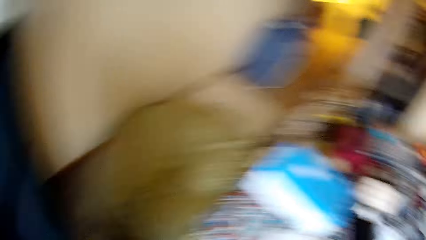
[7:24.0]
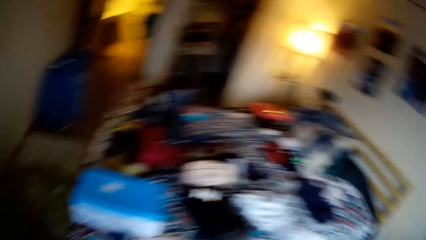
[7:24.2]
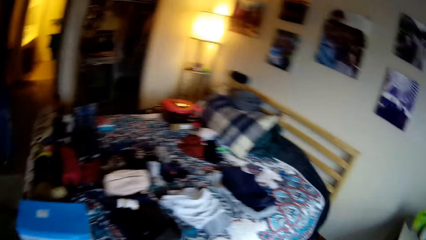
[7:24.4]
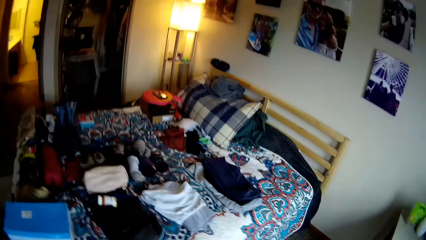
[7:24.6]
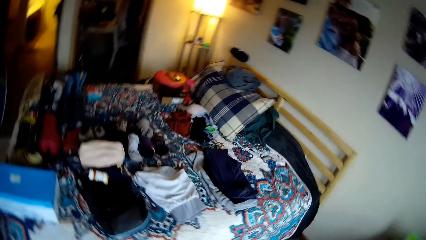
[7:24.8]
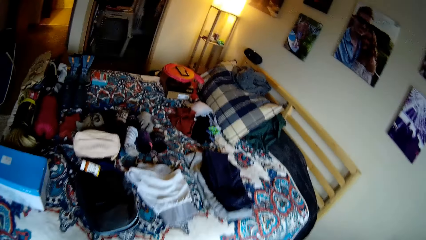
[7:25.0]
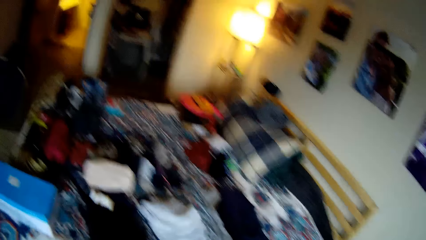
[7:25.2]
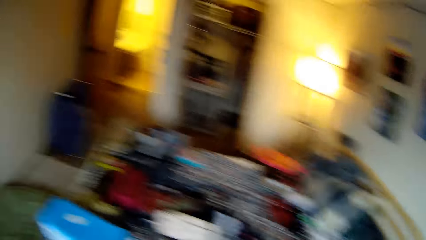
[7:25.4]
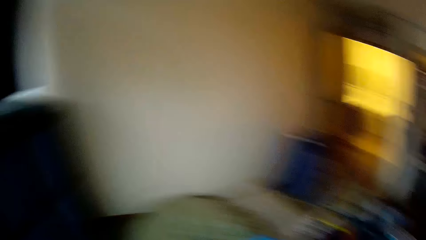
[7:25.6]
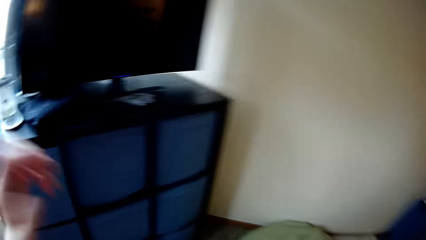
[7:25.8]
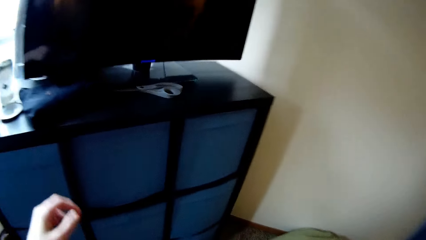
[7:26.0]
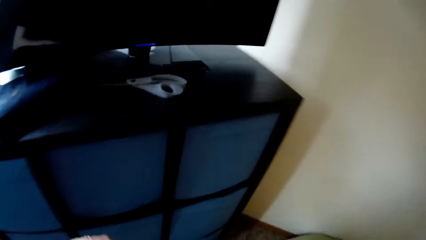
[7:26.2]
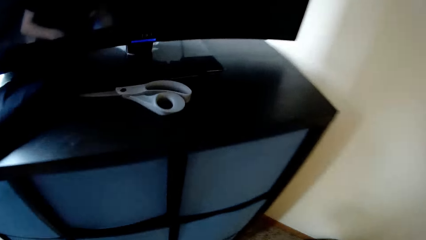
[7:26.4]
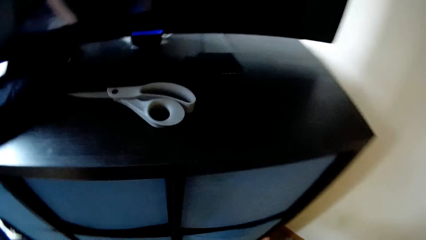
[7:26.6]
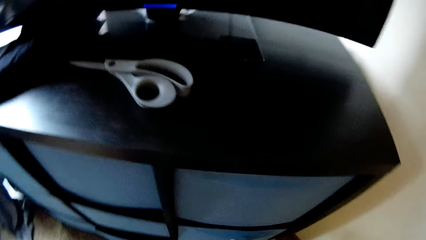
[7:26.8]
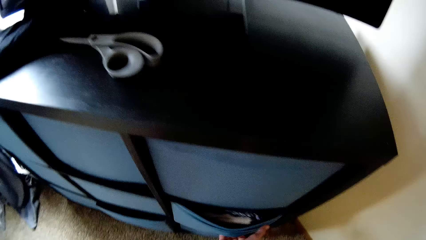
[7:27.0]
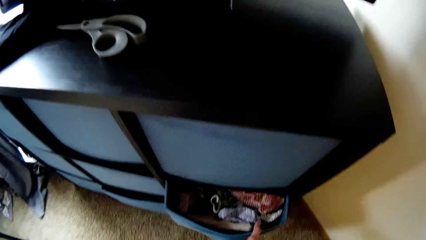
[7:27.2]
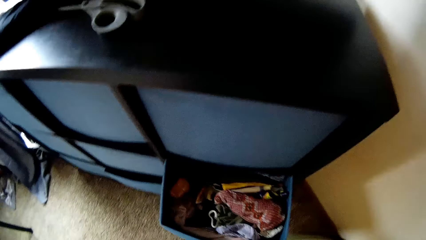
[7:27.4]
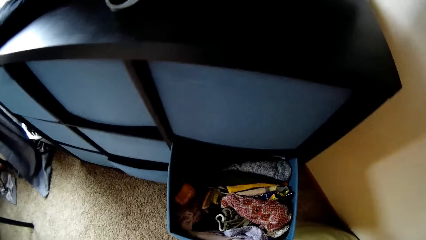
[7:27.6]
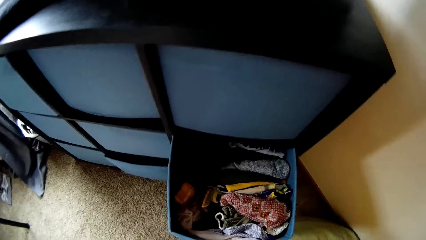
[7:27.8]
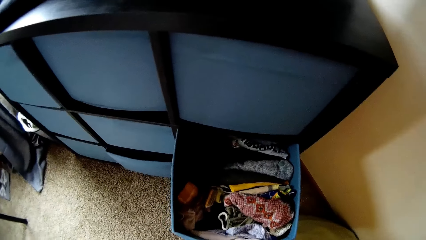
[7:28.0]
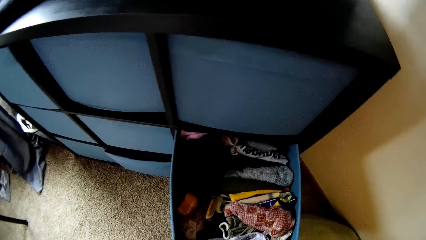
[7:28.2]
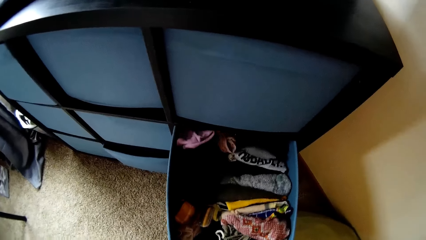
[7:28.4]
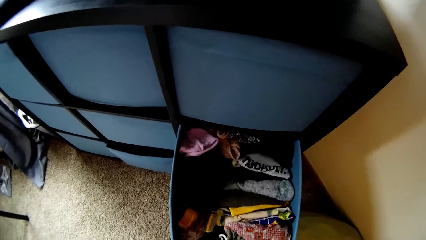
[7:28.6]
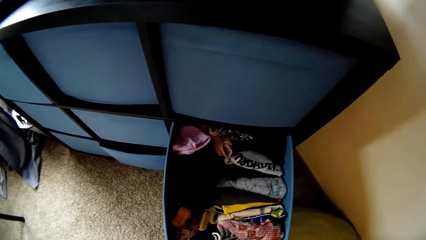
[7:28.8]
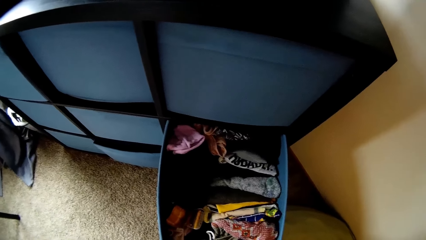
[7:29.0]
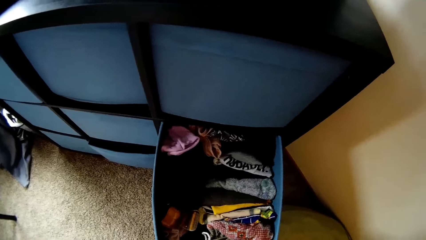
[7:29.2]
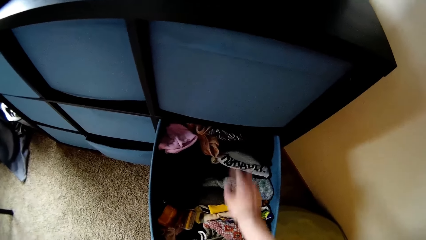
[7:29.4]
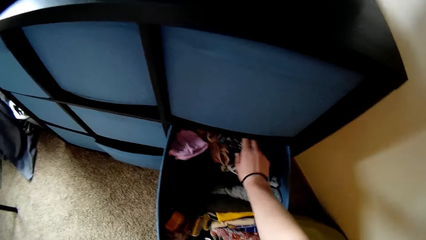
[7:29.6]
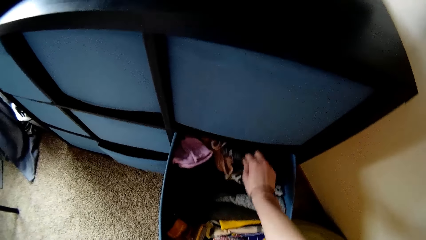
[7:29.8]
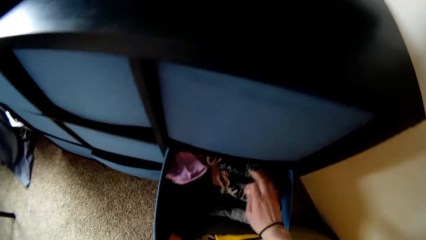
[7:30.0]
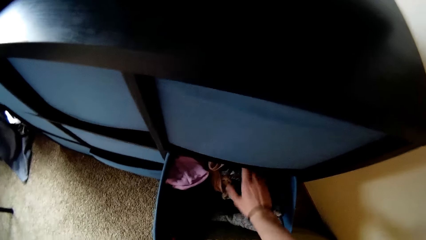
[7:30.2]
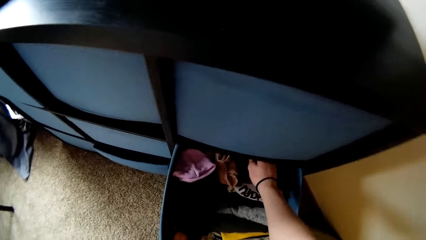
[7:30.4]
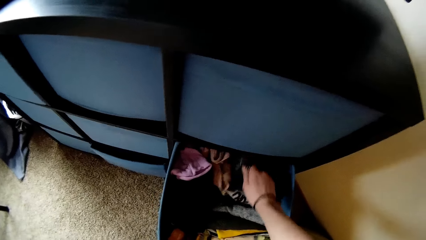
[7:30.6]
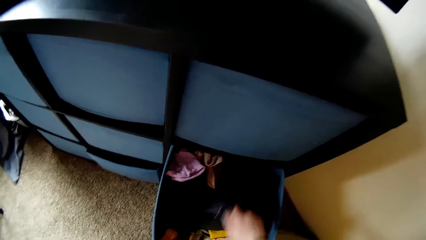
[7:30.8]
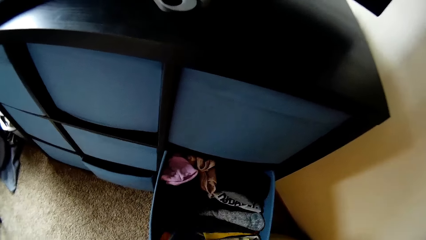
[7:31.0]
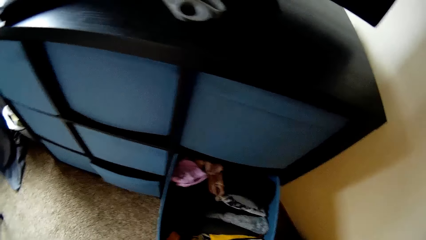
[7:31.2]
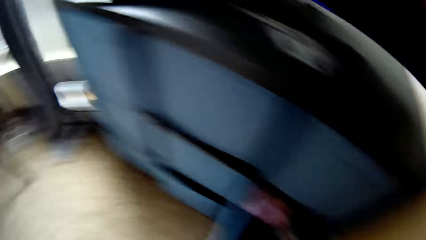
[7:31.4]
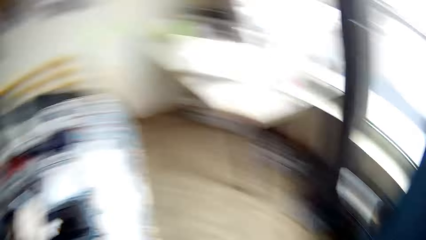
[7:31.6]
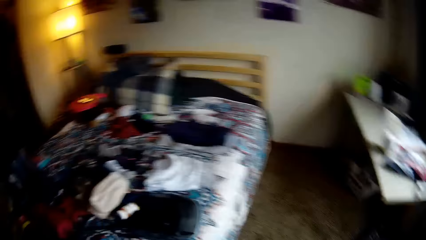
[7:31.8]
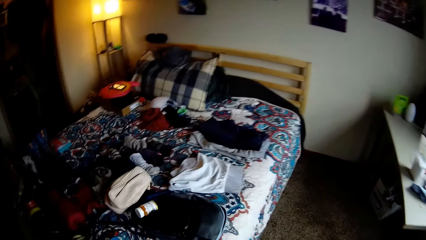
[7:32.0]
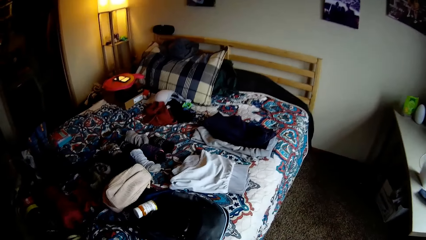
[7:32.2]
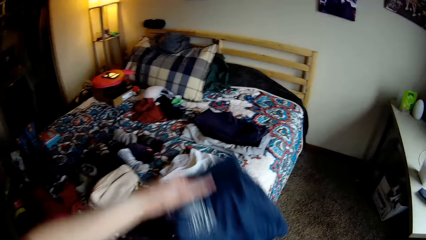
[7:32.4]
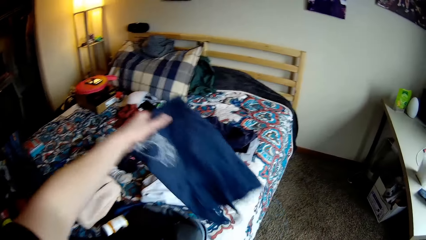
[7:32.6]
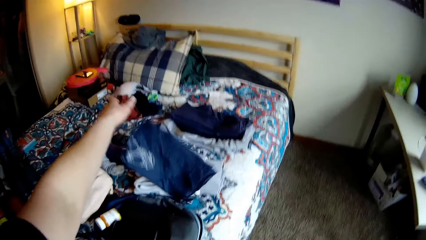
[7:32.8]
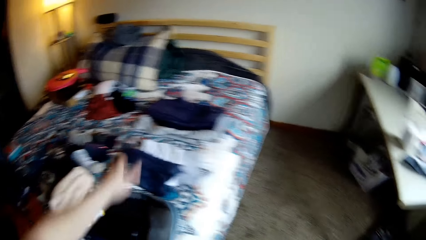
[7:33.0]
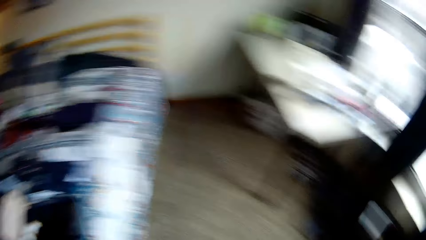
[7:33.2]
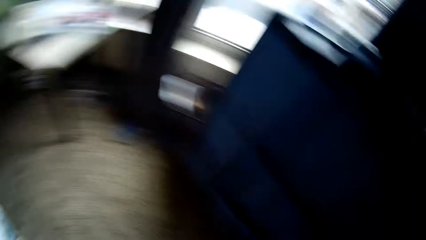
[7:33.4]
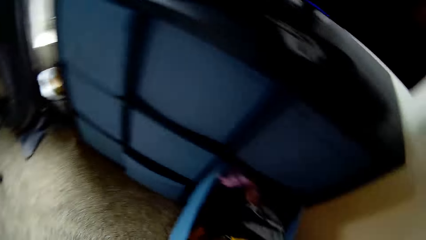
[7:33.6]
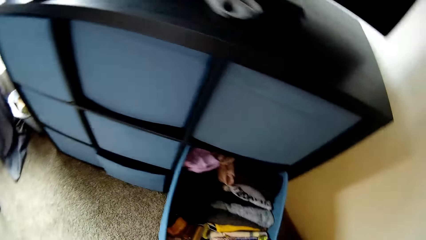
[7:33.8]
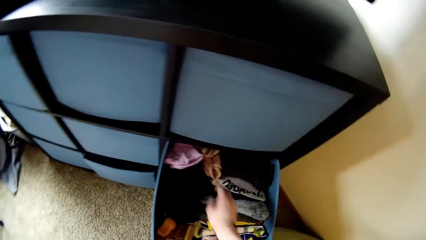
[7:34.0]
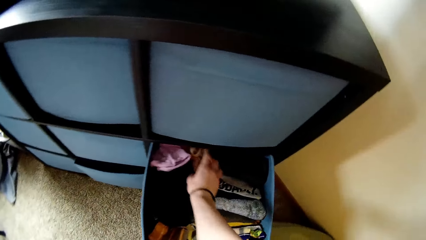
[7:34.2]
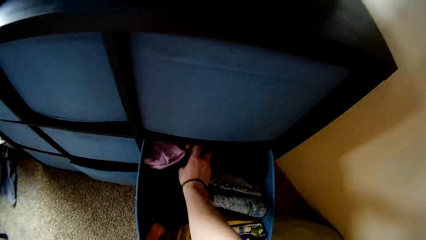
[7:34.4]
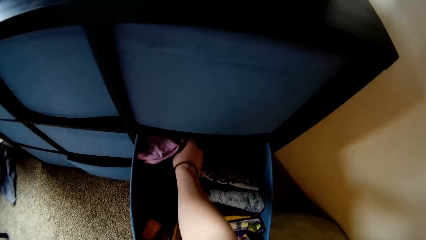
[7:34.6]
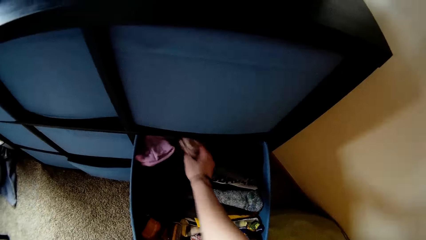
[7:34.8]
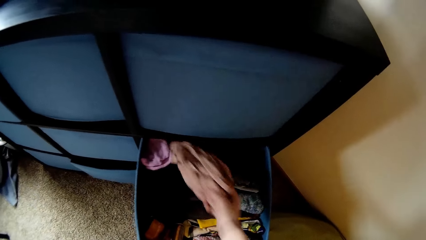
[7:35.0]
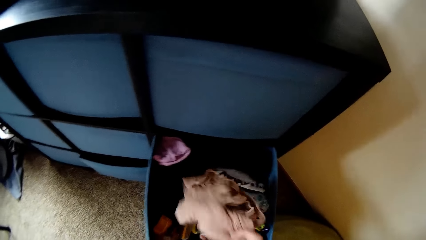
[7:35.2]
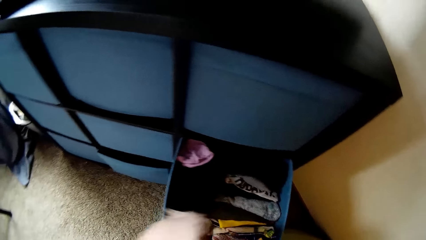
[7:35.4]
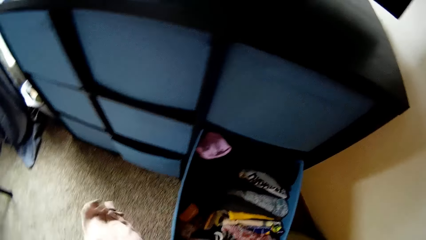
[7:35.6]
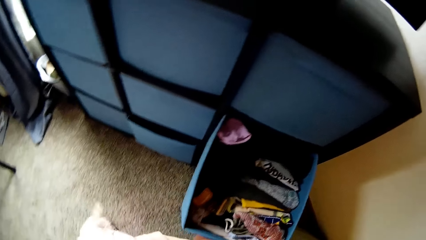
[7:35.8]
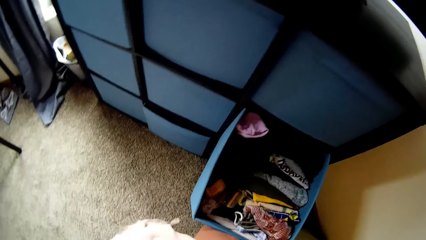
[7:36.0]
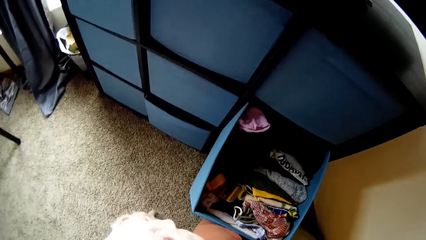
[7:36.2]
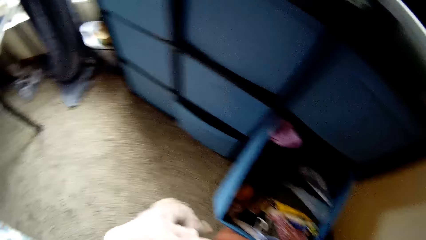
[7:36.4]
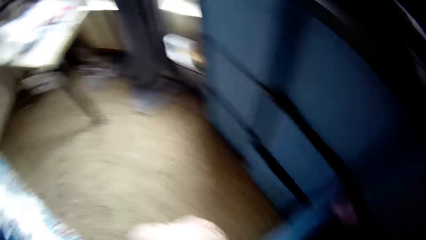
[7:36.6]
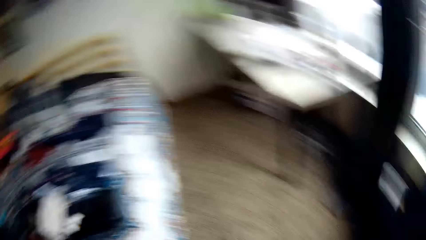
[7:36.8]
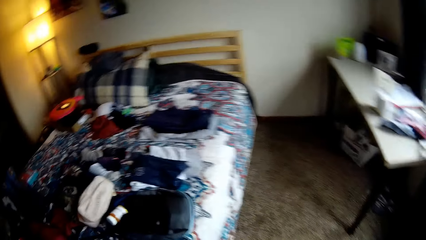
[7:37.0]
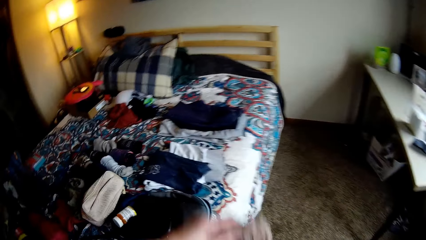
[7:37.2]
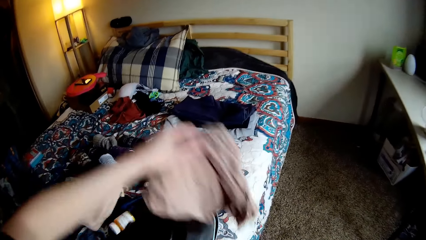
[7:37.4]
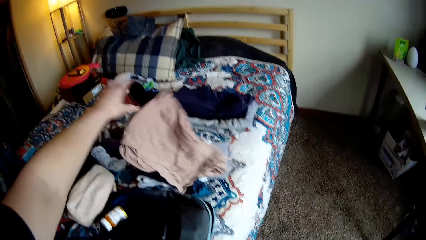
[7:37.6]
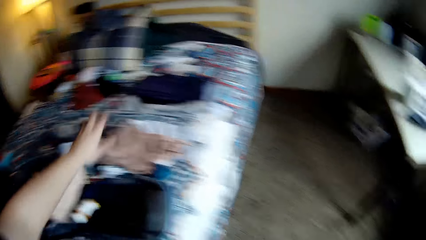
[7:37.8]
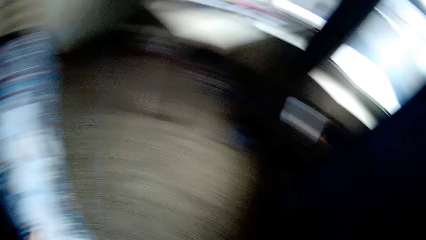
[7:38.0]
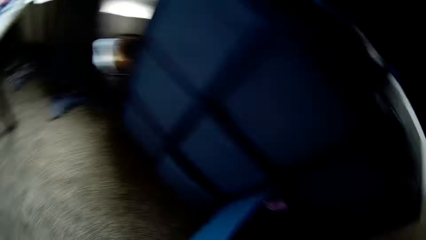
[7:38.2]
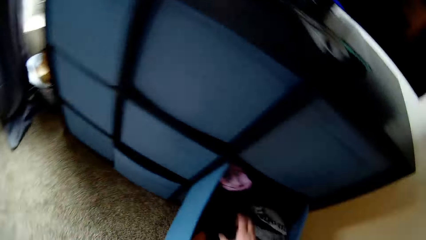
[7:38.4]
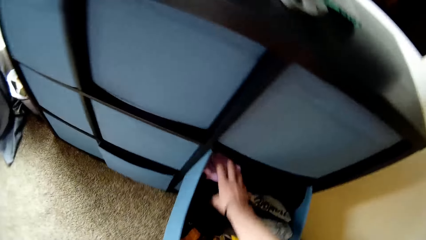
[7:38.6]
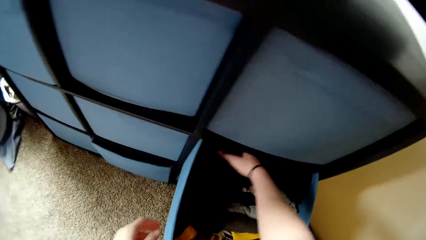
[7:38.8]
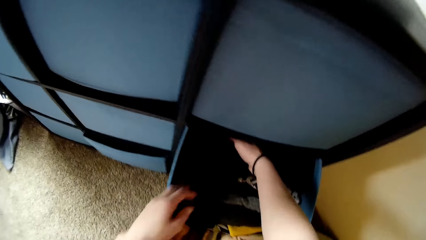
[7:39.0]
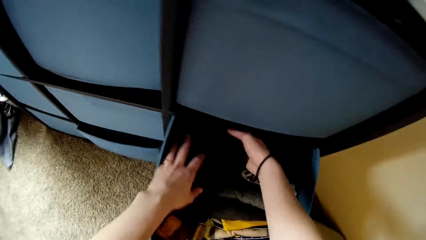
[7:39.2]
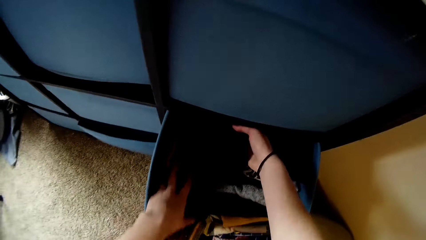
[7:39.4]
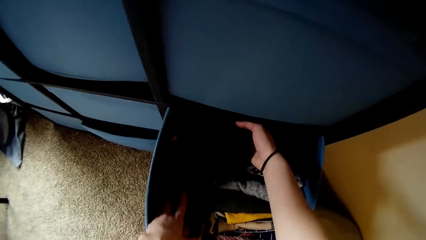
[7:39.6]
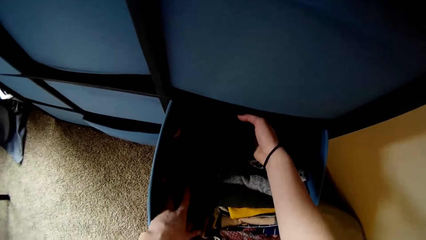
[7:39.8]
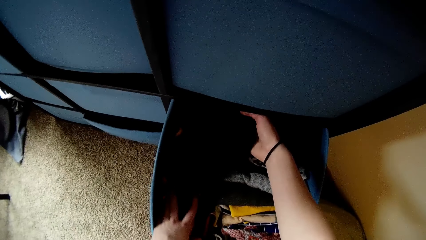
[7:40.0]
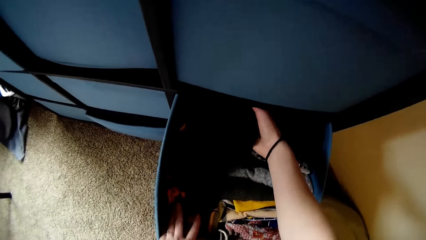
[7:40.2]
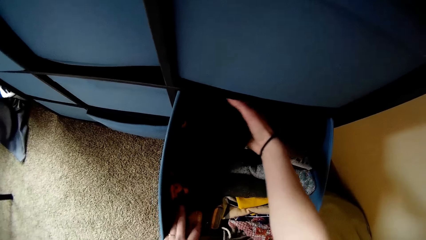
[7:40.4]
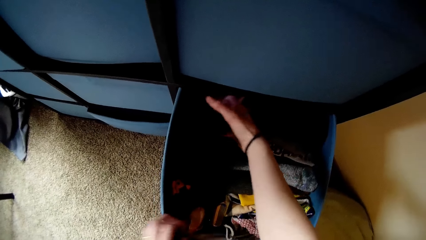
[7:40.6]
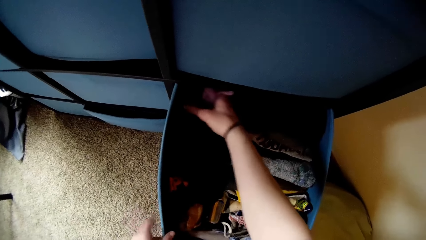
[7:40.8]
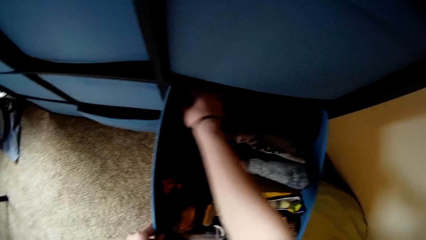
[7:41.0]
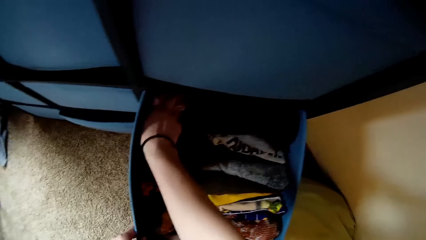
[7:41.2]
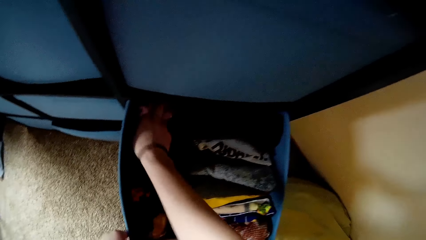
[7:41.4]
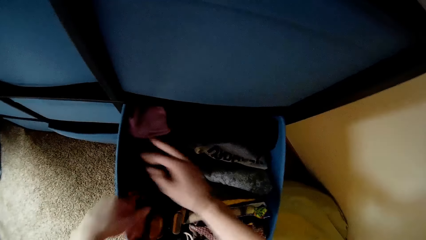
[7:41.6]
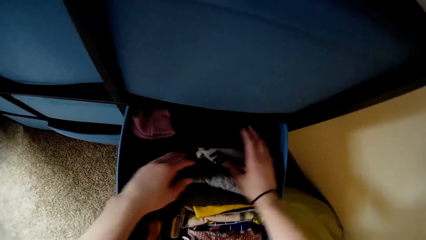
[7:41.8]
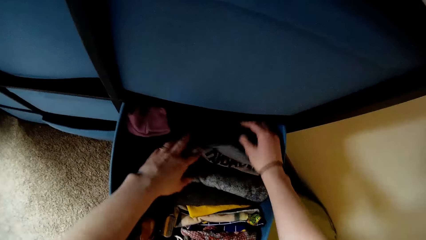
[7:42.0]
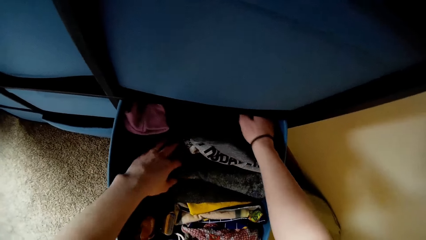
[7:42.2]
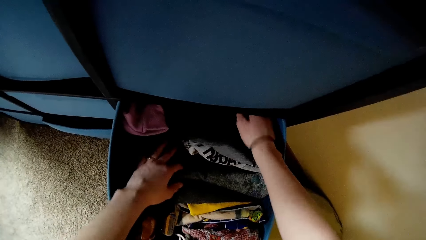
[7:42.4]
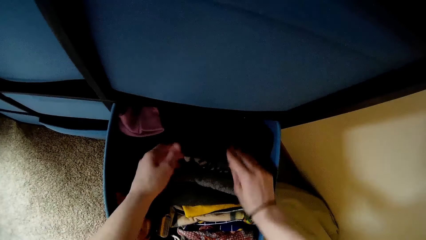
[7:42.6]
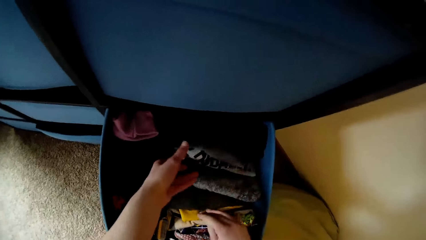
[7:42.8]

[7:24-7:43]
The camera wearer turns around the room. They walk to the bed. They turn to the drawer. They open another part of the drawer. They remove a cloth from the drawer. They turn around. They drop the cloth on the bed. They turn around. They remove another cloth from the drawer. They drop the cloth on the bed. They adjust the cloth in the drawer. They touch clothes.
